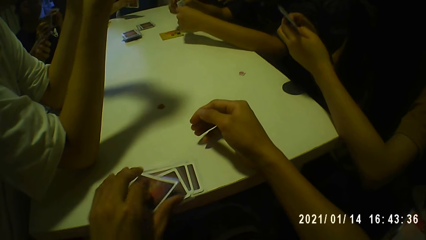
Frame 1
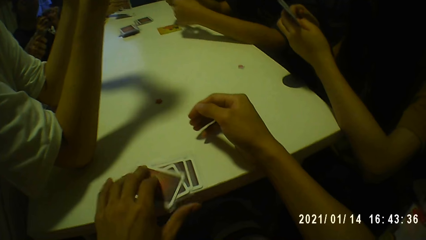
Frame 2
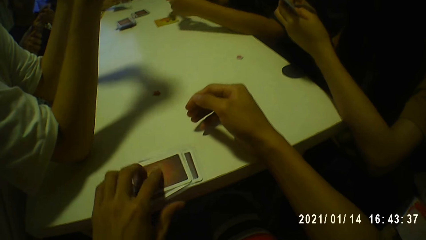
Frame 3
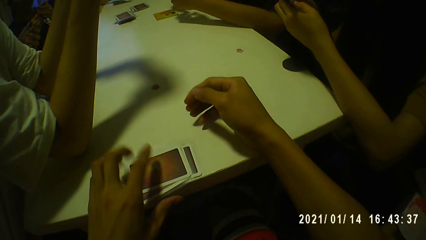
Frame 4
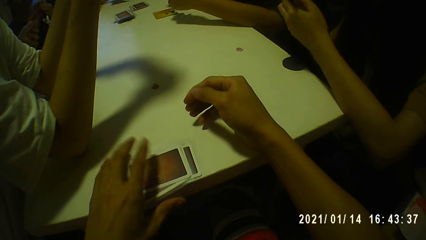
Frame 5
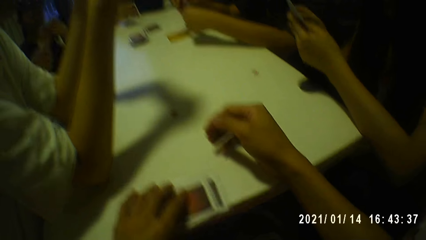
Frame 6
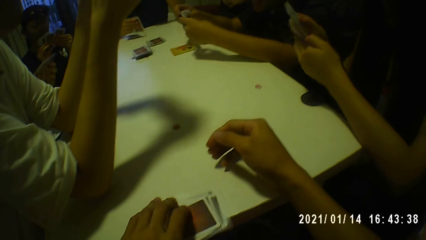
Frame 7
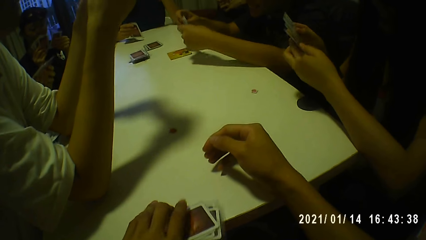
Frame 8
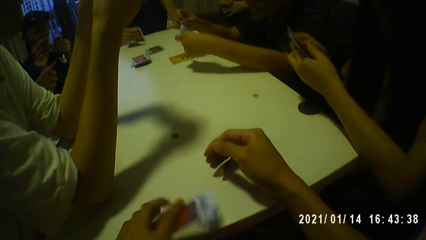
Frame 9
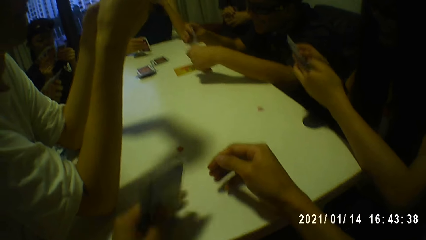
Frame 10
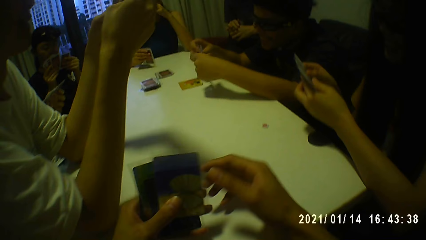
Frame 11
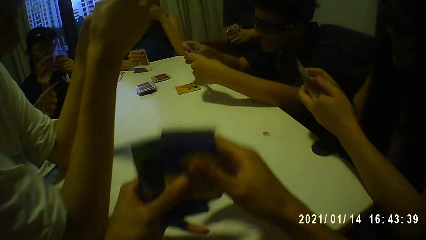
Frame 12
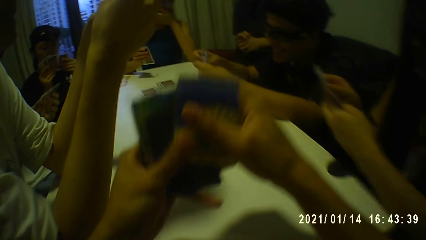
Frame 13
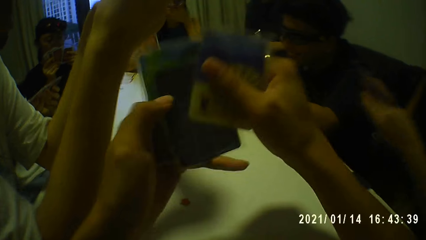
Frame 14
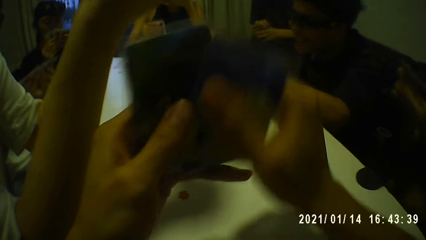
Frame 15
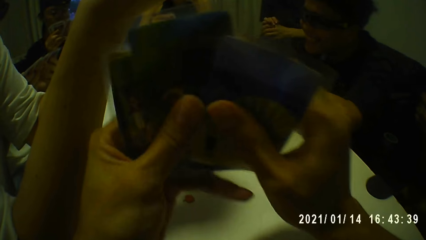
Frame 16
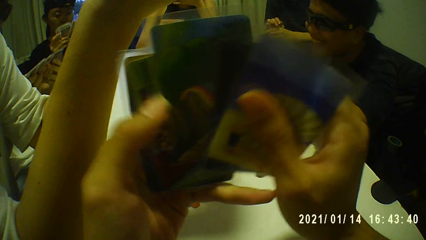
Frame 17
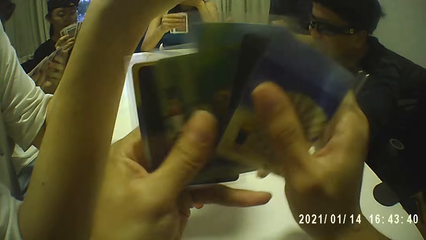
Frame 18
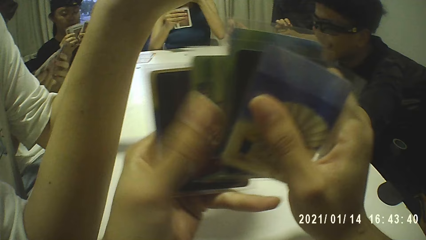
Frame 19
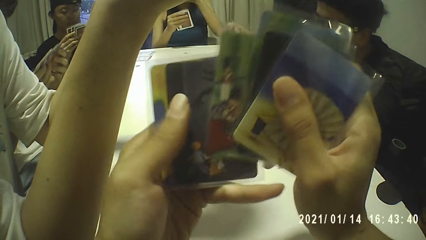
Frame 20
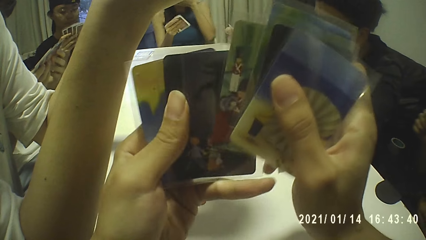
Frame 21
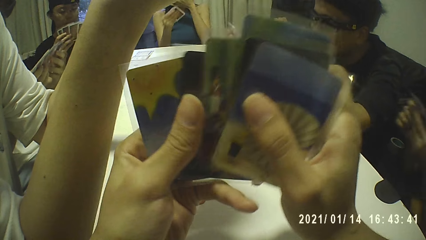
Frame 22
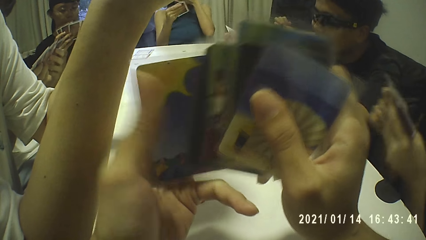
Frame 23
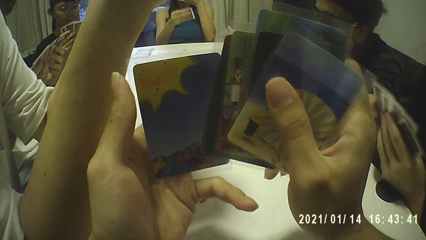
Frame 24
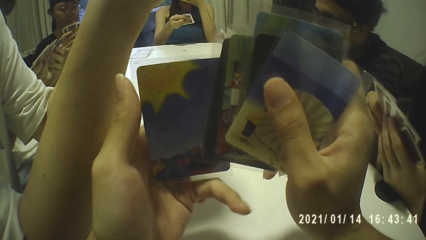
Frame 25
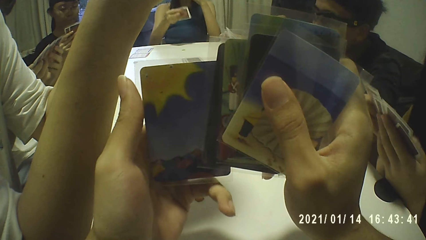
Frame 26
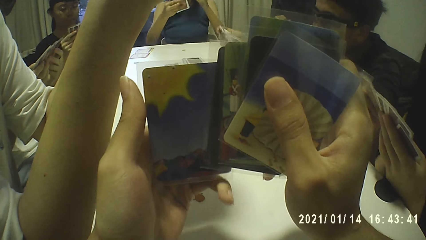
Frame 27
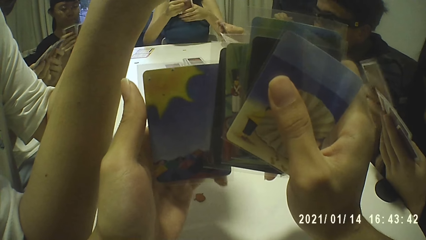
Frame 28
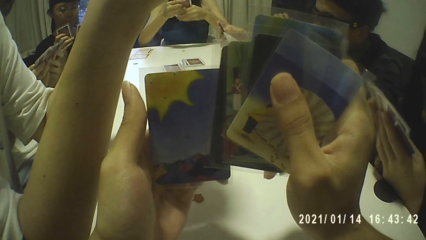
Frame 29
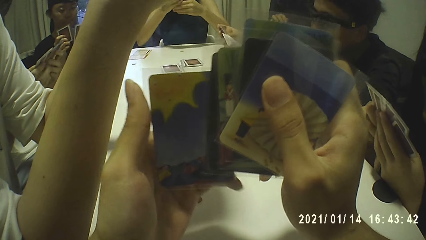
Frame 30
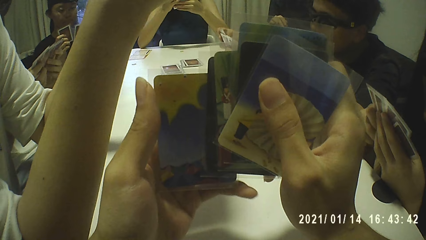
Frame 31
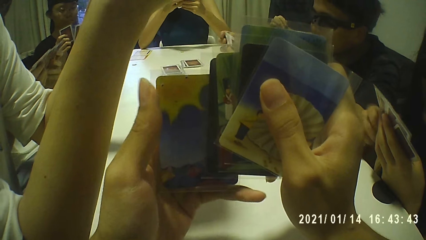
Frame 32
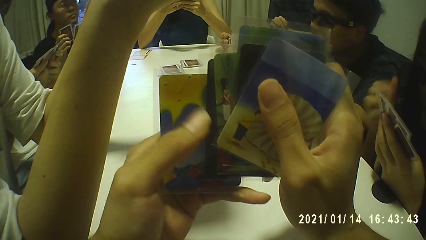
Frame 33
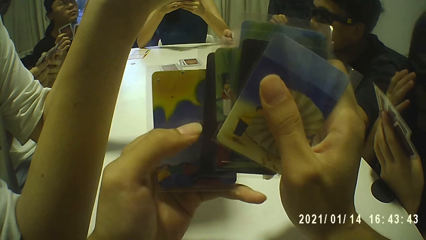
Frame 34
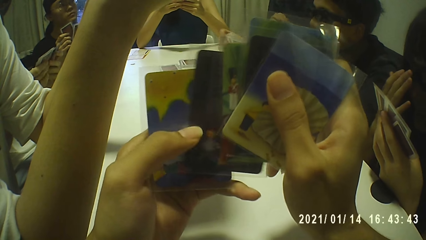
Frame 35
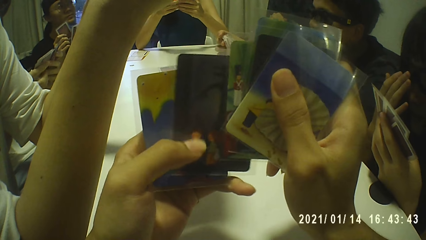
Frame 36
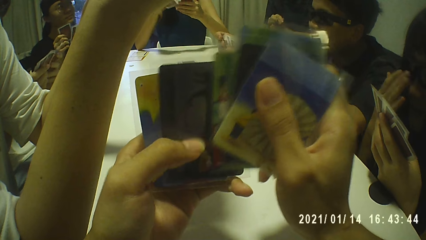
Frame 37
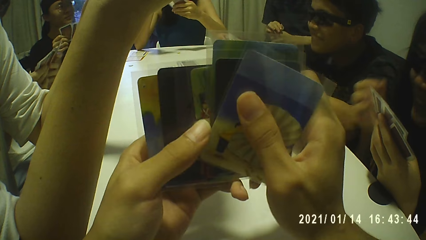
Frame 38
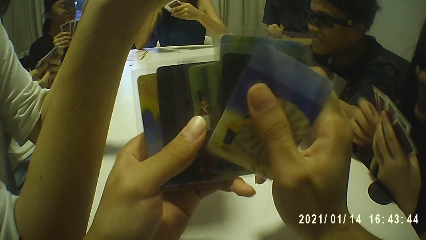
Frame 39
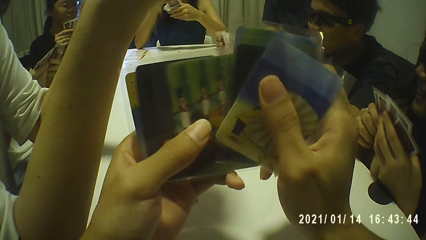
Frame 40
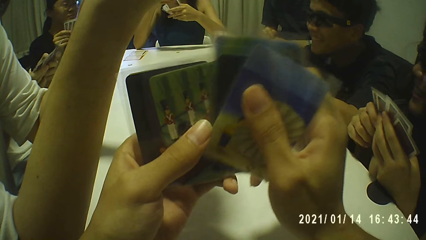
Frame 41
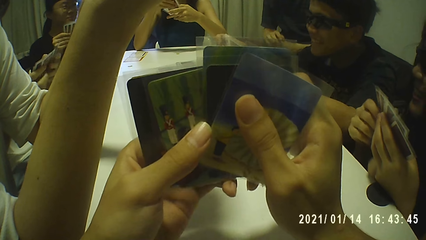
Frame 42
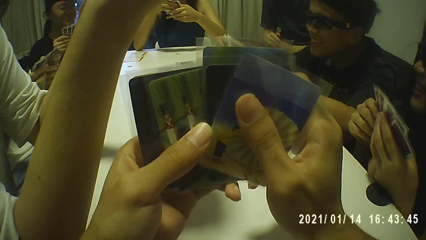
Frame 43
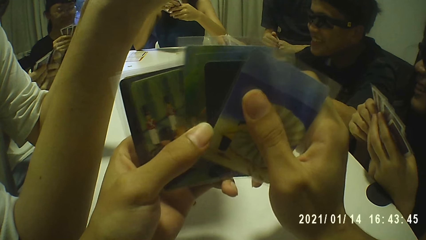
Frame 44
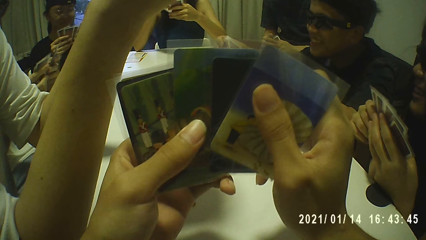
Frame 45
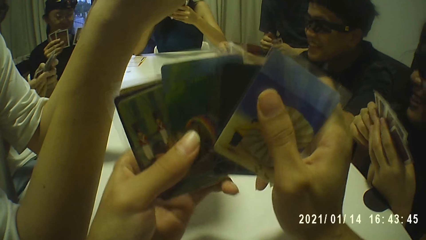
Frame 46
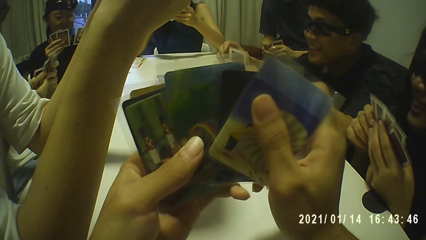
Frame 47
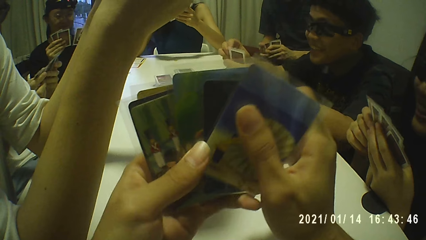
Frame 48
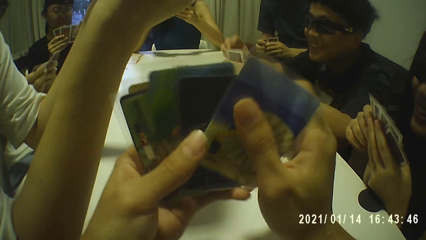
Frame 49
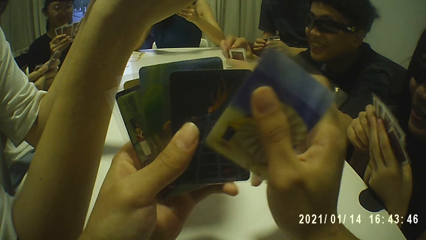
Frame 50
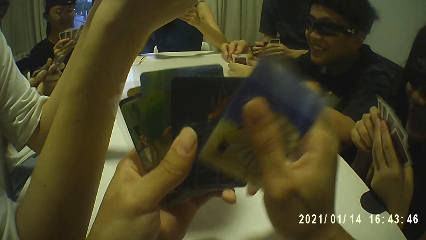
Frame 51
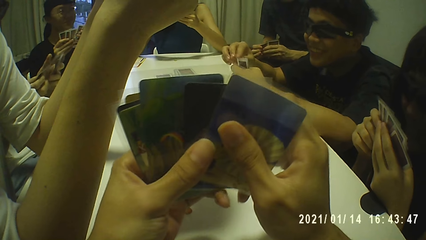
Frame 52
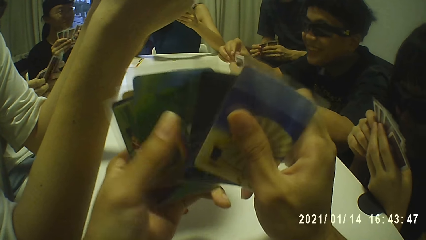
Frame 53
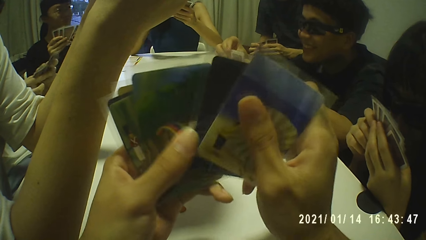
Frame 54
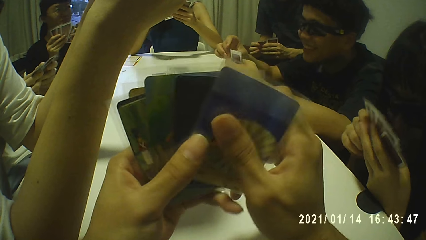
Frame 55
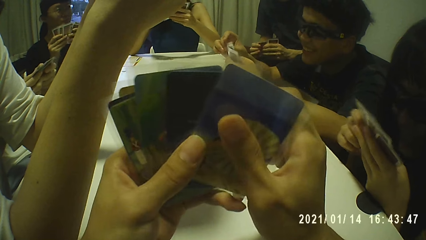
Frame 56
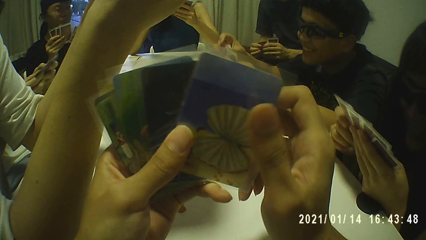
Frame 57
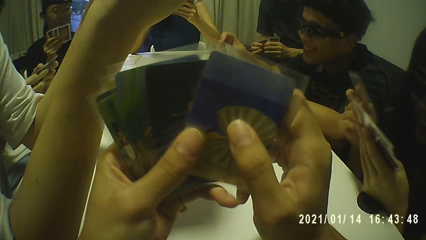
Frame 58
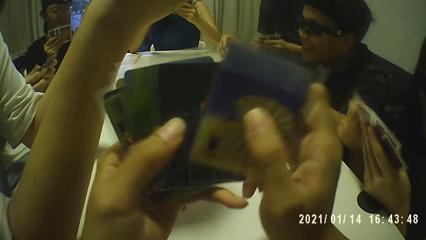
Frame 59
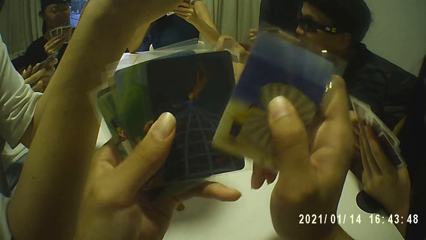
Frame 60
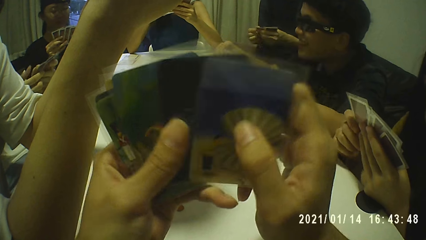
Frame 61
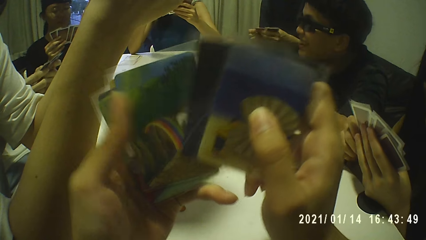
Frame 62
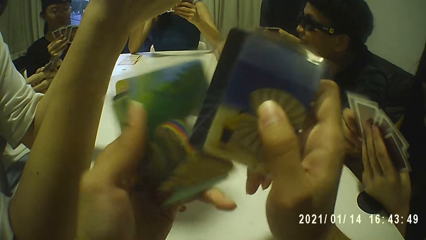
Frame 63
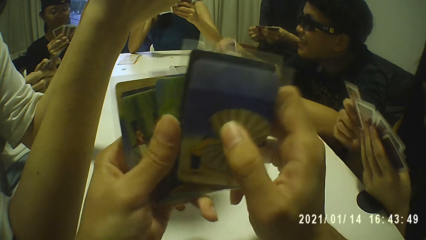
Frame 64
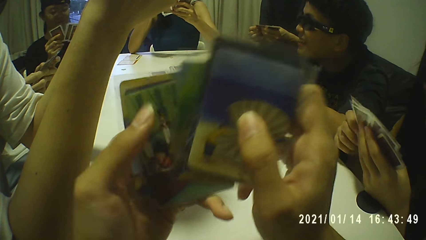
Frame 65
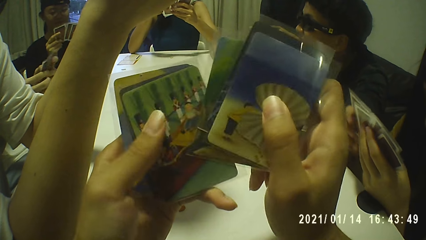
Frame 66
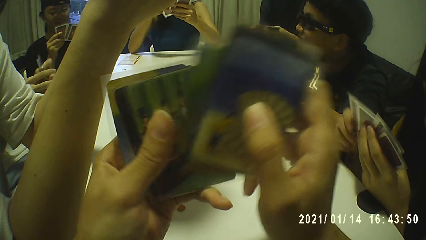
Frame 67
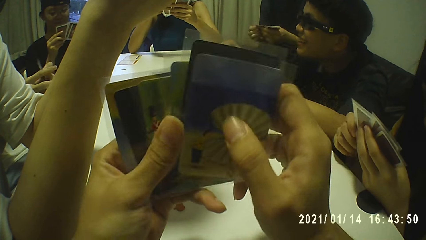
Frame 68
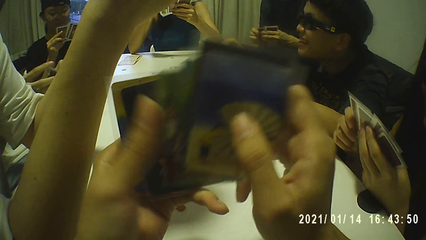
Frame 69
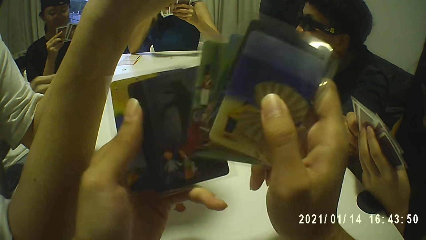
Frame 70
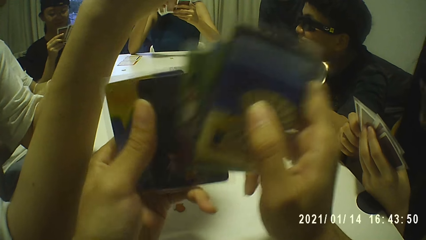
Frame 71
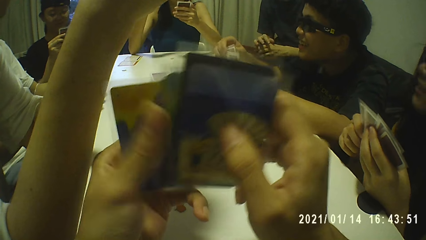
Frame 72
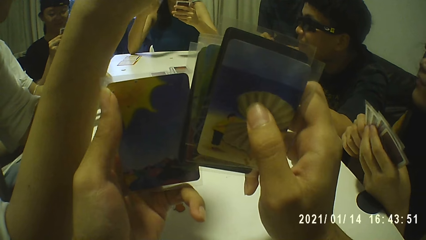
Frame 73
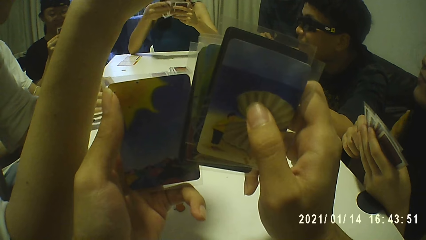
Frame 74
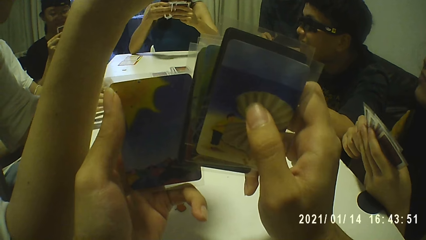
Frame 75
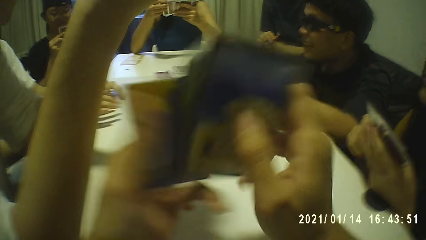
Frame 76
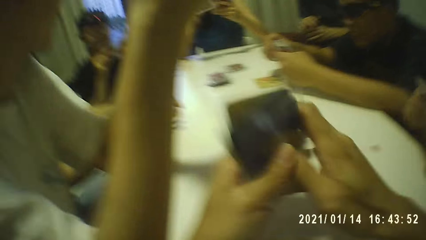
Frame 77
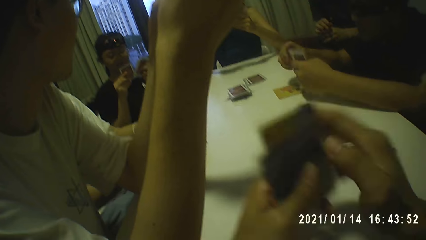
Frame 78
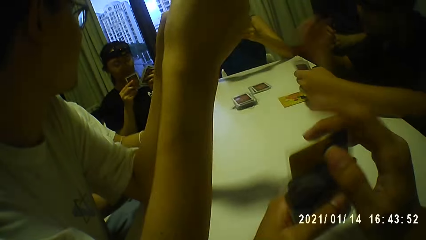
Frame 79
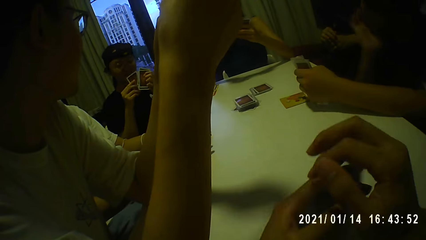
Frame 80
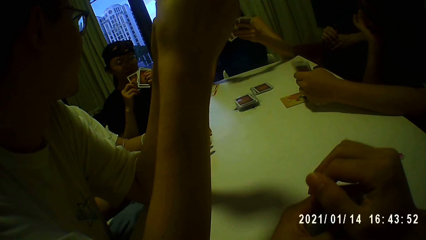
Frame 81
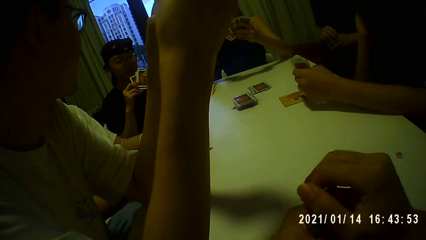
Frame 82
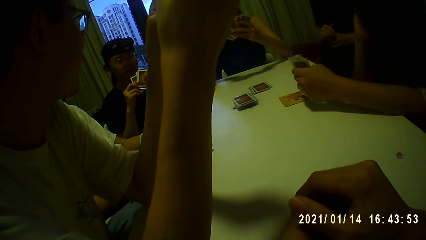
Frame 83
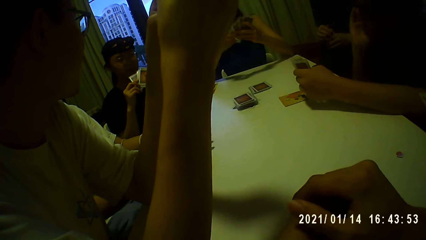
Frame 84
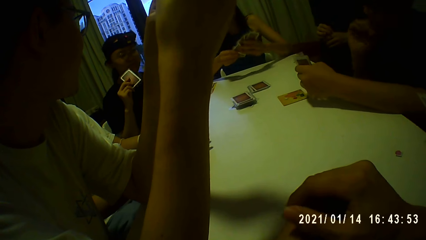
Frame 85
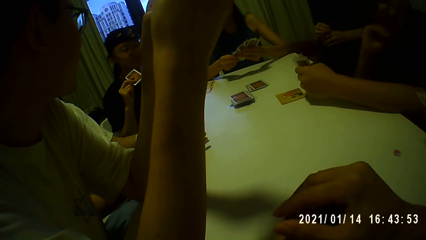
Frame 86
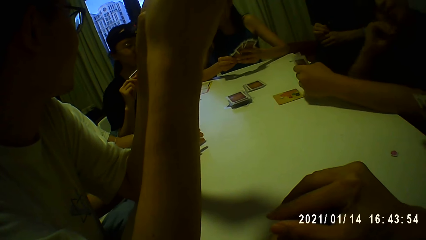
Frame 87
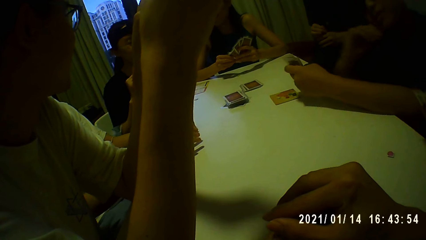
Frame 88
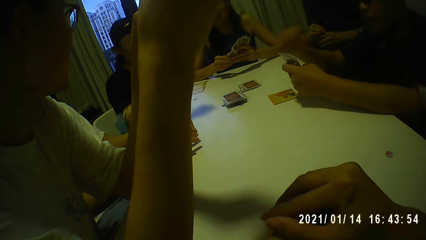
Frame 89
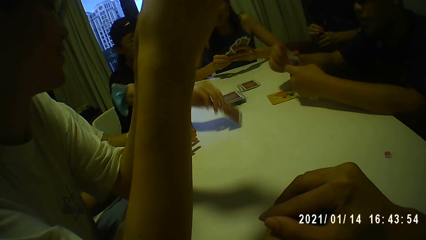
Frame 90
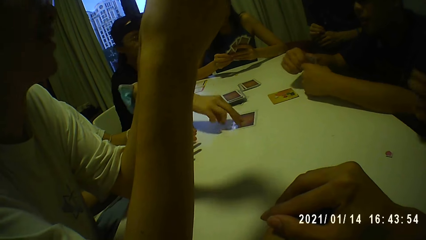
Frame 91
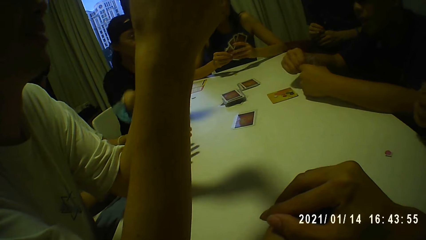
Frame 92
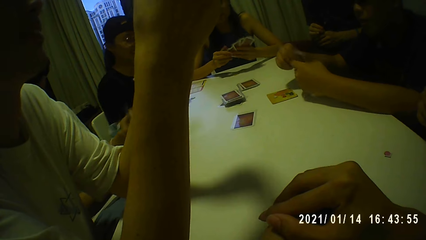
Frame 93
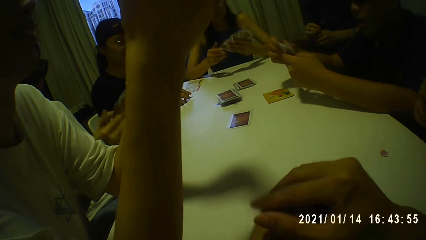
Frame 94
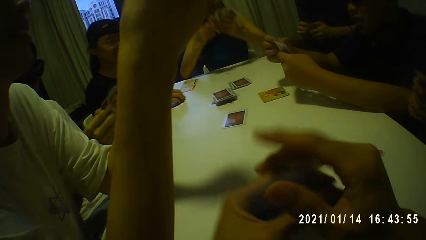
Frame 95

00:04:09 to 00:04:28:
The camera wearer examines the cards with his hands. He shuffles the cards in his hands. He holds the cards with his hands.
